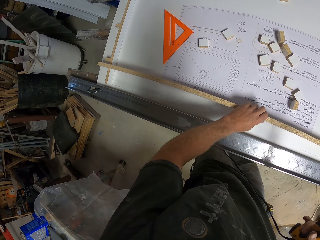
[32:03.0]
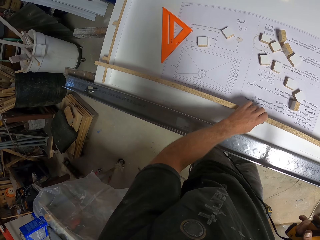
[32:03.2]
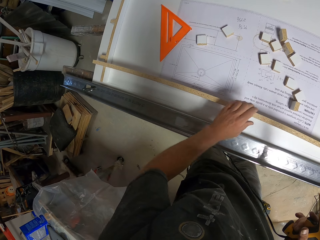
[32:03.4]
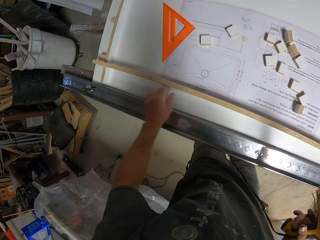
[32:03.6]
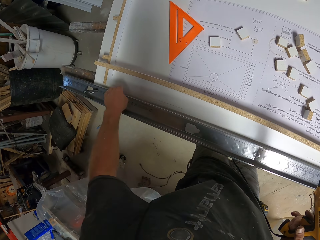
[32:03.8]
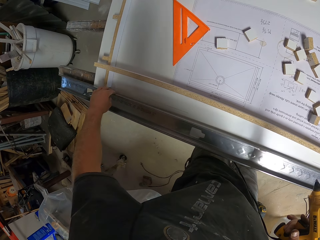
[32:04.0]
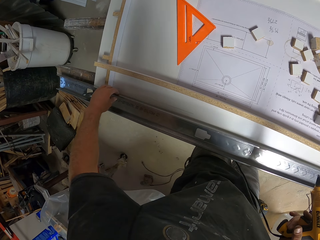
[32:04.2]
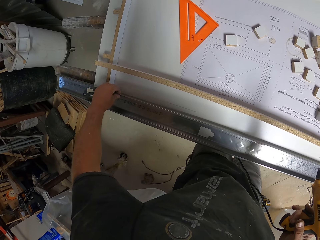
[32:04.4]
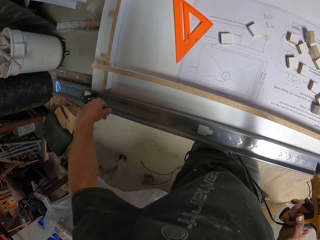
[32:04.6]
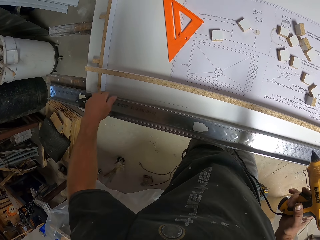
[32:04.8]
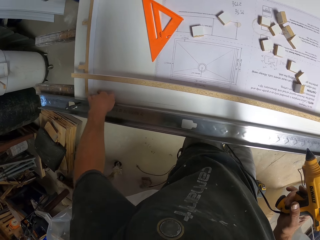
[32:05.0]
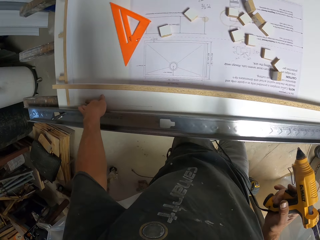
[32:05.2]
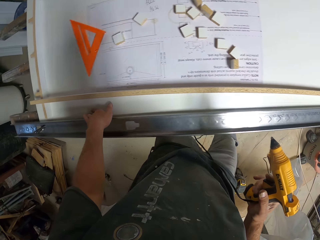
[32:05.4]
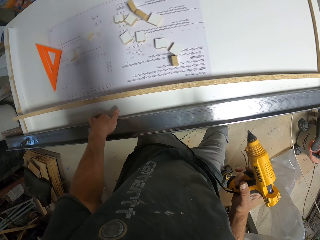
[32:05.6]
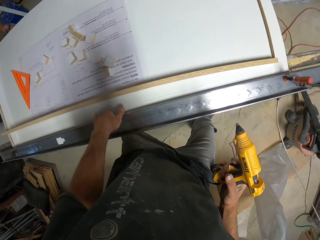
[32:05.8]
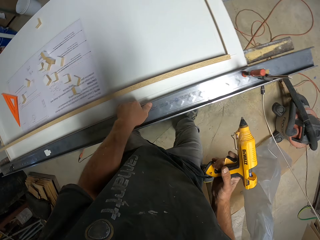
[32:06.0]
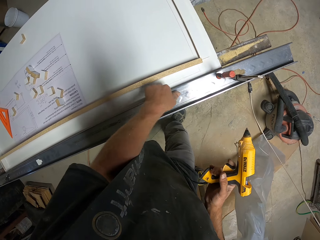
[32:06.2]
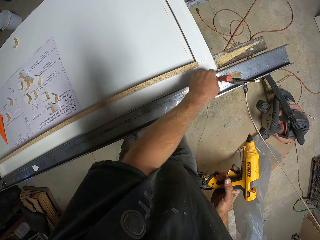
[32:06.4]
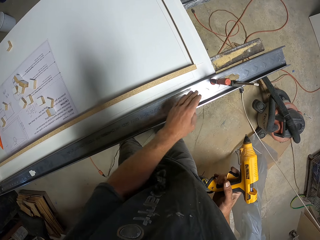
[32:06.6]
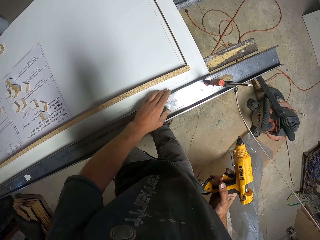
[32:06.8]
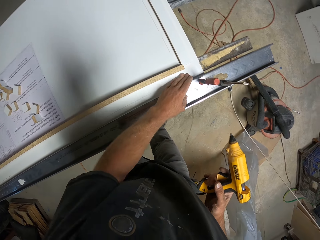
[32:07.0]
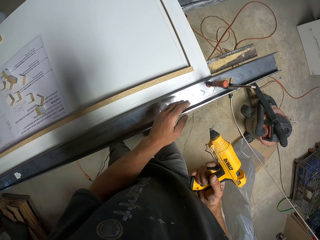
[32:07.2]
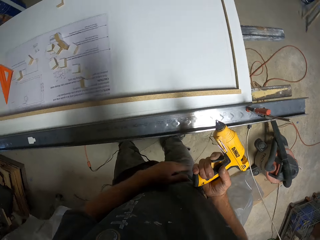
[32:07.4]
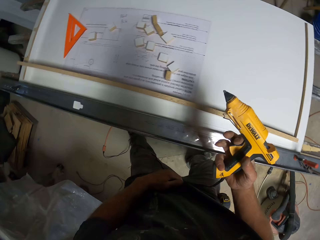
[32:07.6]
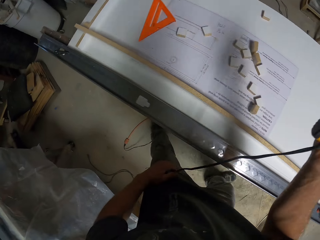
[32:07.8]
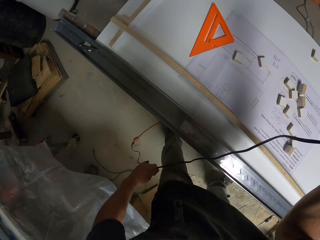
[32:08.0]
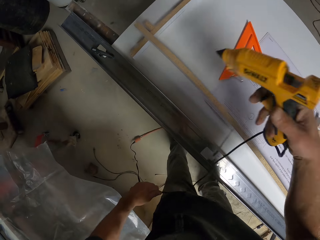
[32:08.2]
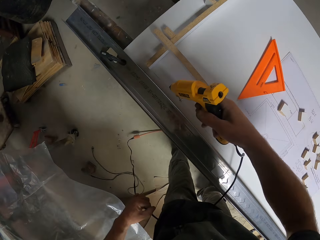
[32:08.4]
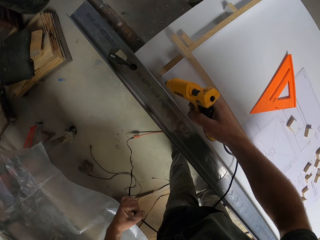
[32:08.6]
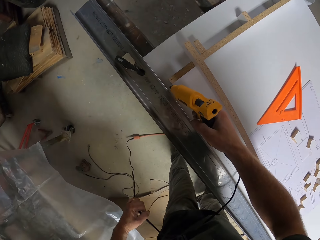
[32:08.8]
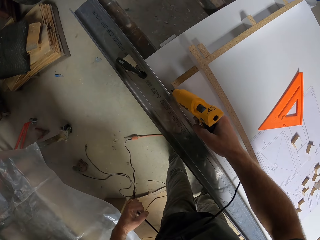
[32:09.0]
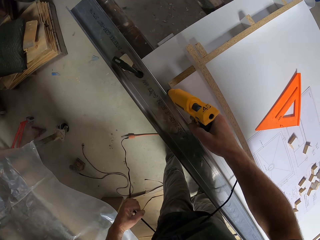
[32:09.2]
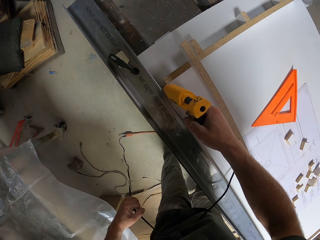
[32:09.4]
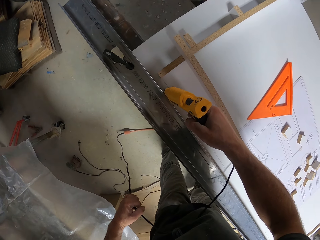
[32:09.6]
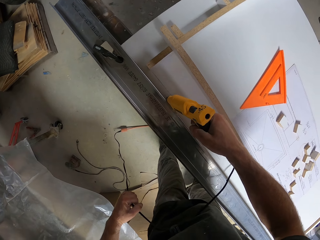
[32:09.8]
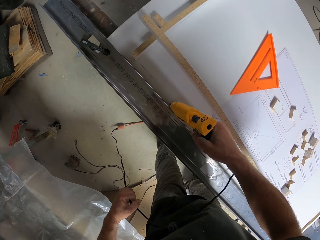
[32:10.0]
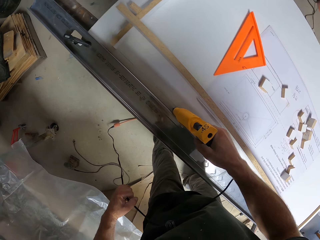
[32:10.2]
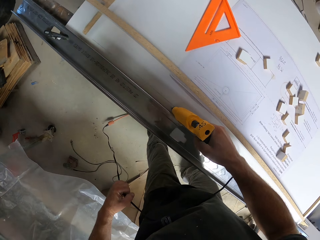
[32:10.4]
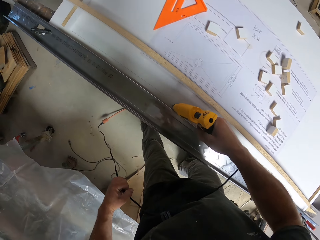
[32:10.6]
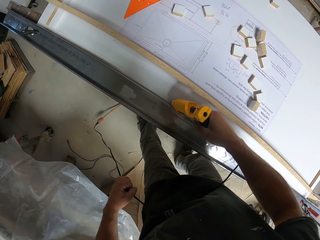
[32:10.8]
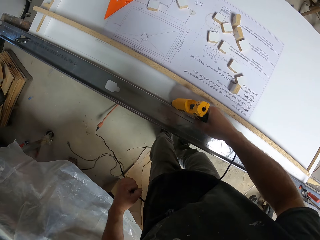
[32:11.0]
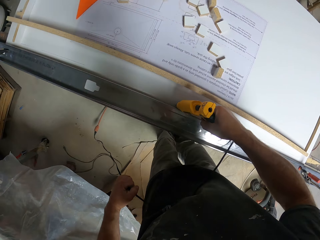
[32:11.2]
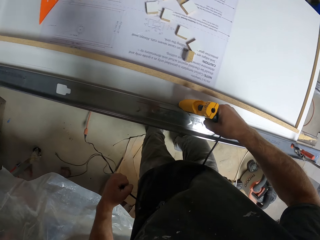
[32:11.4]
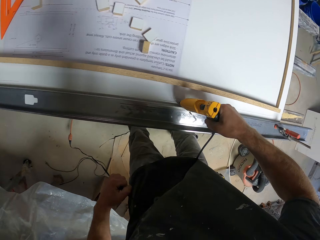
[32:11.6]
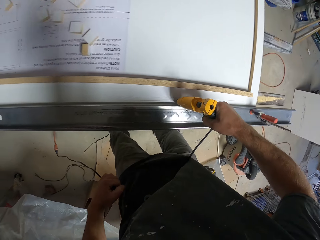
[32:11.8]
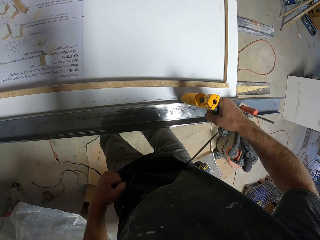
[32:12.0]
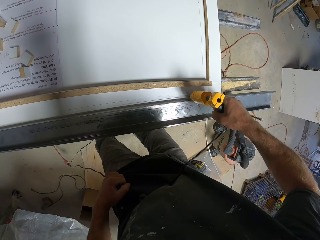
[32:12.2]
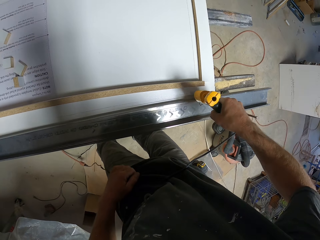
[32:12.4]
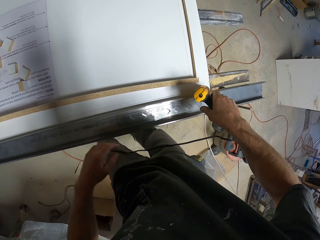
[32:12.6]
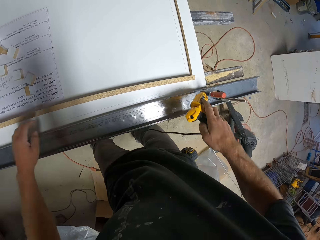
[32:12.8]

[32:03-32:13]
The camera wearer puts the piece of wood aside. They wipe the wooden frame. They pull the hot glue gun. They apply glue on the work bench with the glue gun.

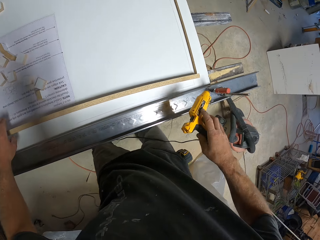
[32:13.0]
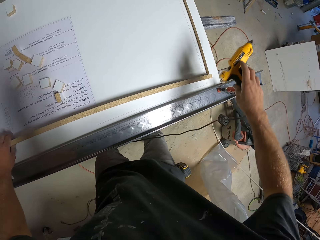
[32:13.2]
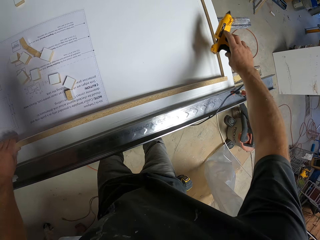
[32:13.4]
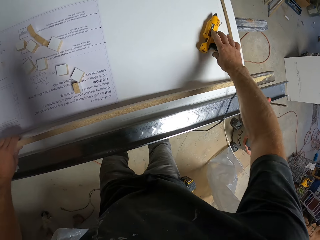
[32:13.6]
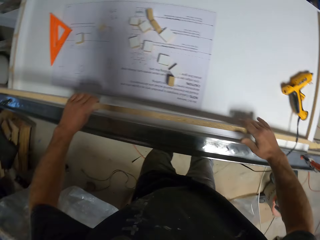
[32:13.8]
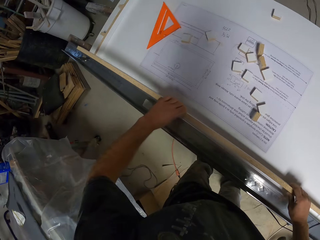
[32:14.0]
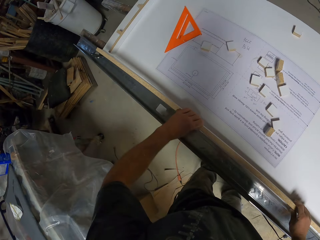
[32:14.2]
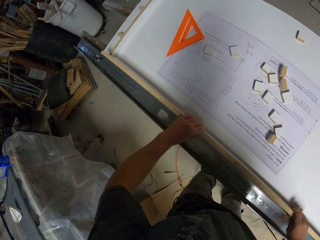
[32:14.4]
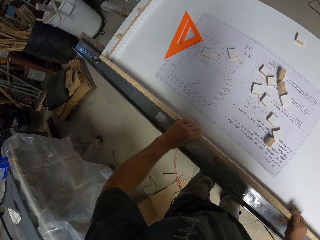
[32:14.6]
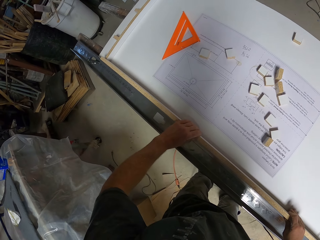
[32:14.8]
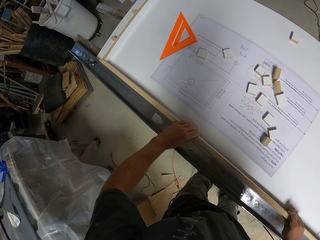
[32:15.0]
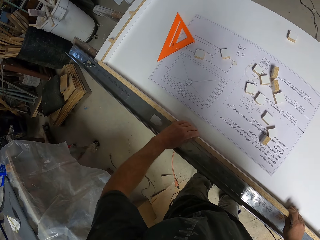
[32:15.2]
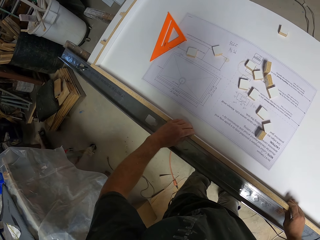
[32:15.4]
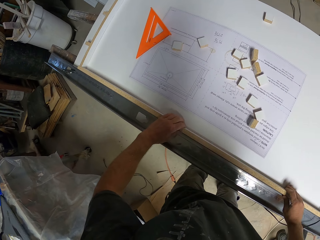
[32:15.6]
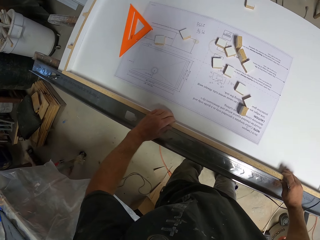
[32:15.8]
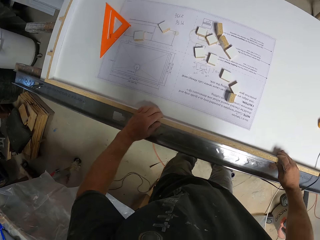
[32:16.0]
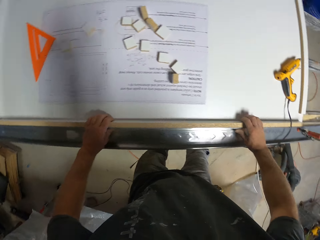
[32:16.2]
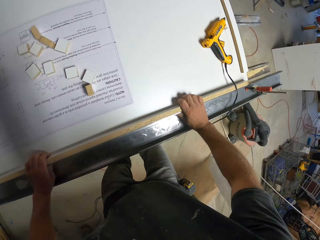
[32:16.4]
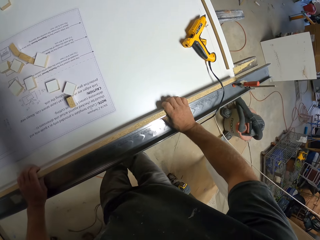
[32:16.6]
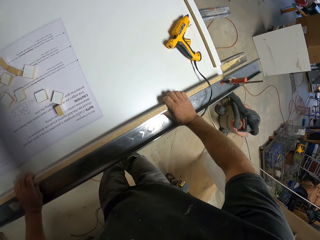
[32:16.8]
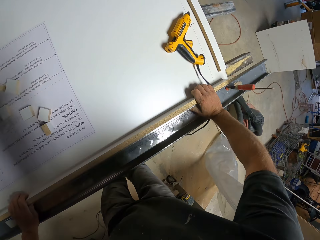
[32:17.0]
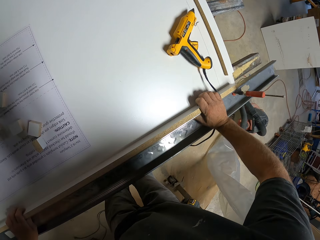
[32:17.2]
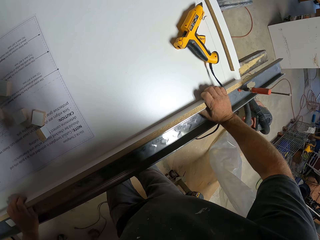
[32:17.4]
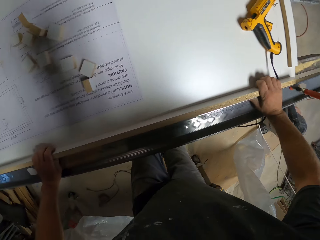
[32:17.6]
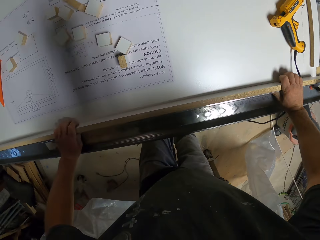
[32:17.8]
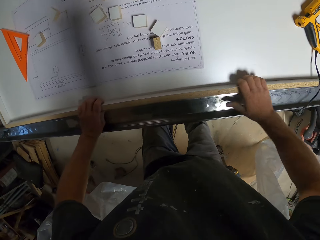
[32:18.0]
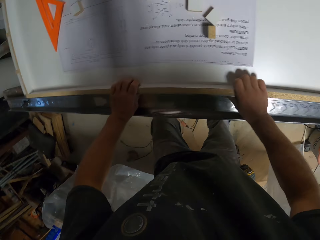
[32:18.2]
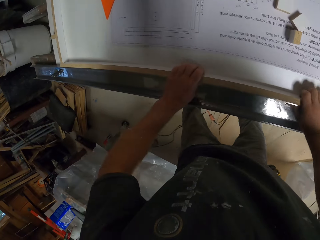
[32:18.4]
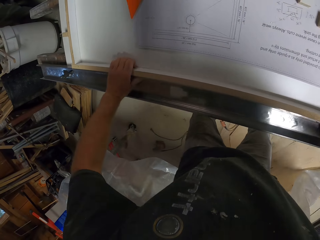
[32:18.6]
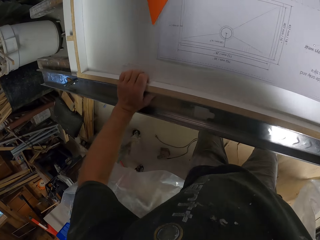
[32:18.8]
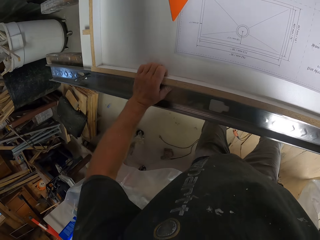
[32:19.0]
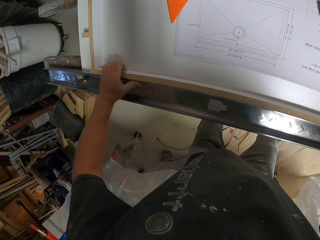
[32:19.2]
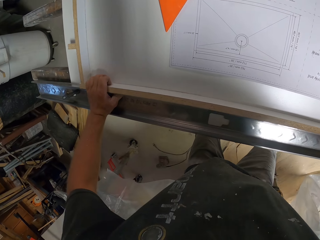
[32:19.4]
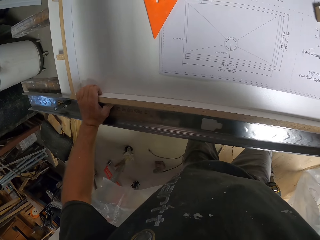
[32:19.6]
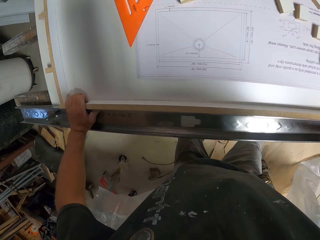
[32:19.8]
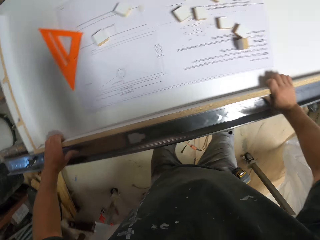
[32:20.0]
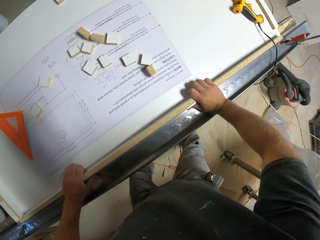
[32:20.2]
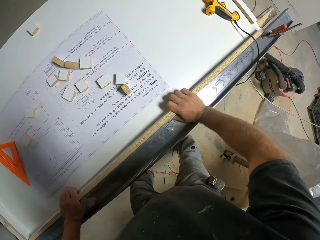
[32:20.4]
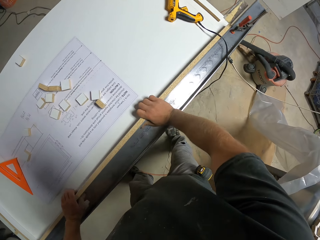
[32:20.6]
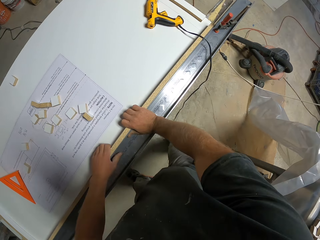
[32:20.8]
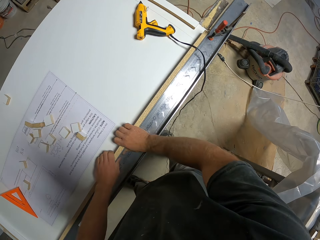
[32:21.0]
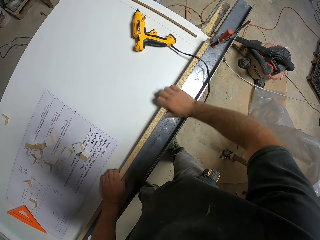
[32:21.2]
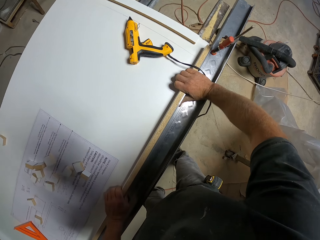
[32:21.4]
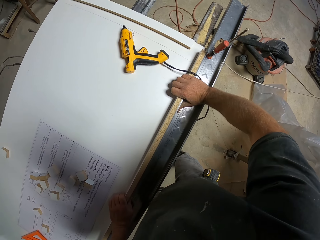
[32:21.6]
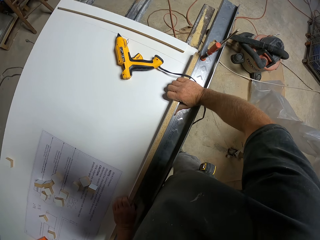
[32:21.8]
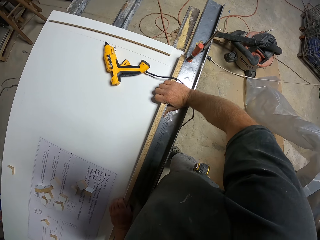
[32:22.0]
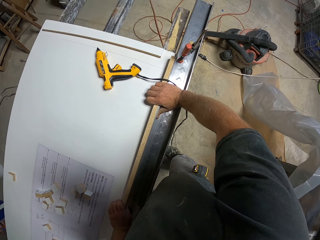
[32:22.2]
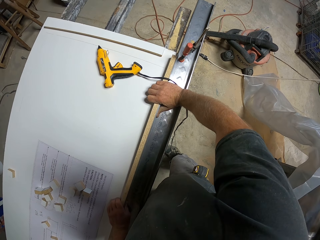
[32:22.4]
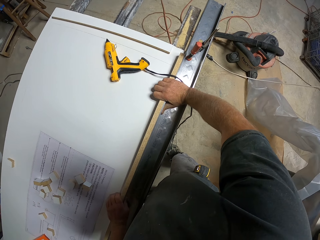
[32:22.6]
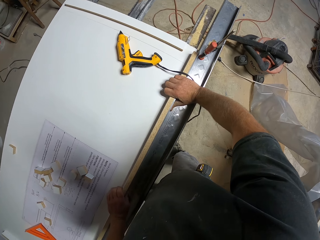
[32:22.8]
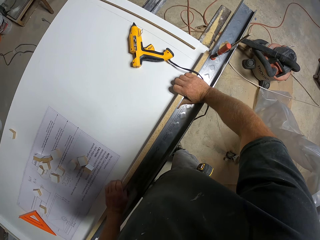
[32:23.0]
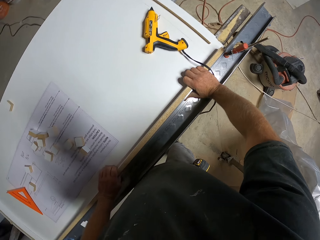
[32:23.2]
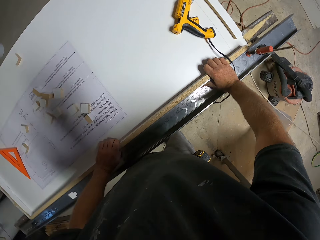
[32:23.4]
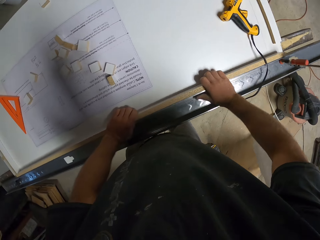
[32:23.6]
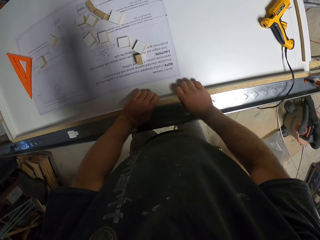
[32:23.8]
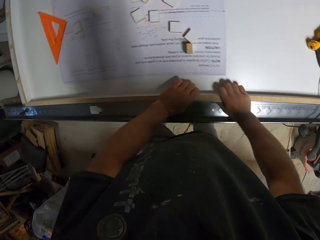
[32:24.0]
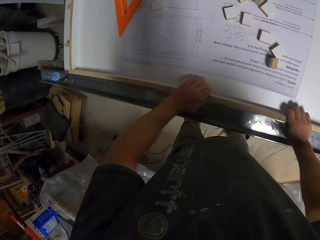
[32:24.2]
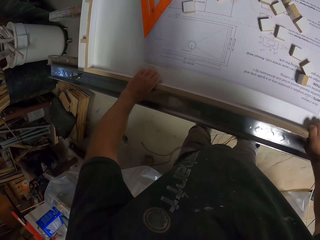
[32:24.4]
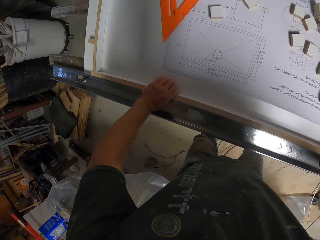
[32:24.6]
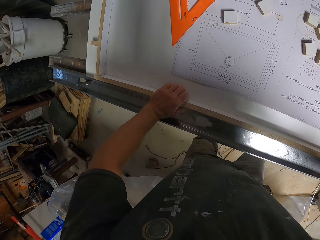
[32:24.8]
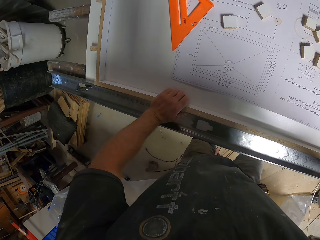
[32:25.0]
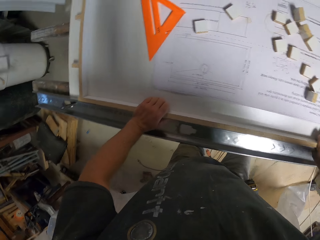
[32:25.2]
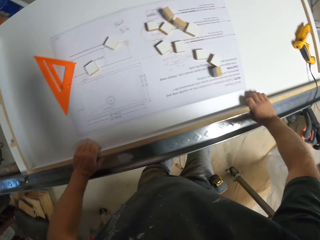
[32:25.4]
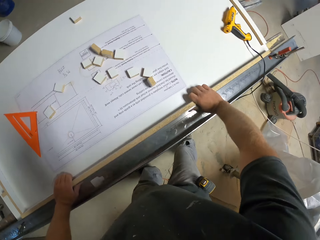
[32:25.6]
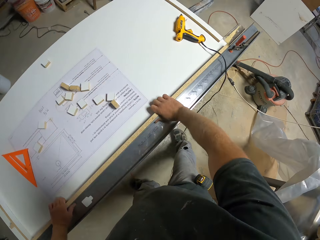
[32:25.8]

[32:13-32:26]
The camera wearer picks up the piece of wood. They place the hot glue gun on the table. They attach the piece of wood on the wooden frame. They put down the piece of wood. They press the piece of wood.
